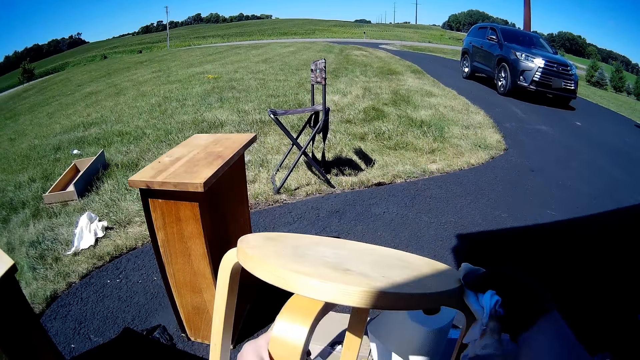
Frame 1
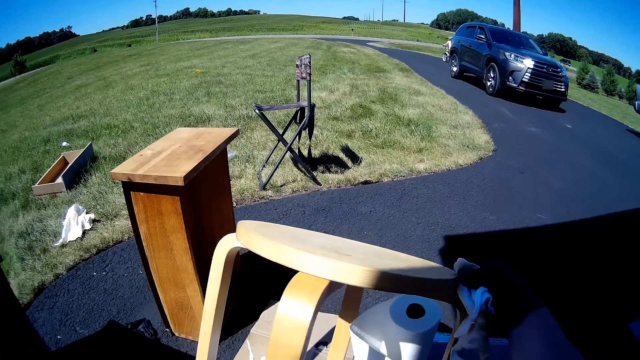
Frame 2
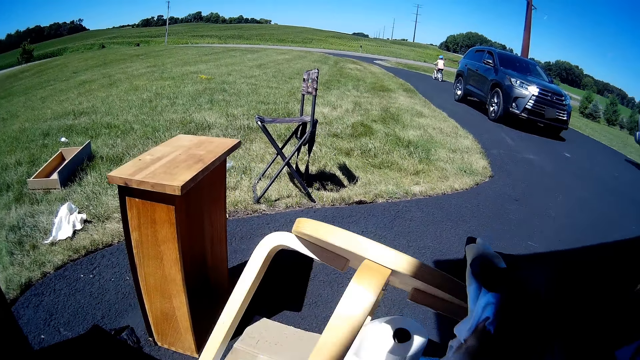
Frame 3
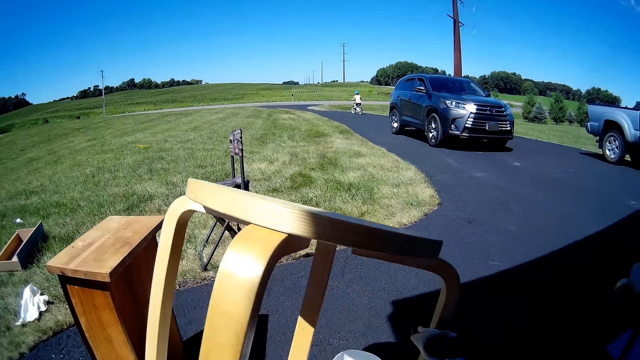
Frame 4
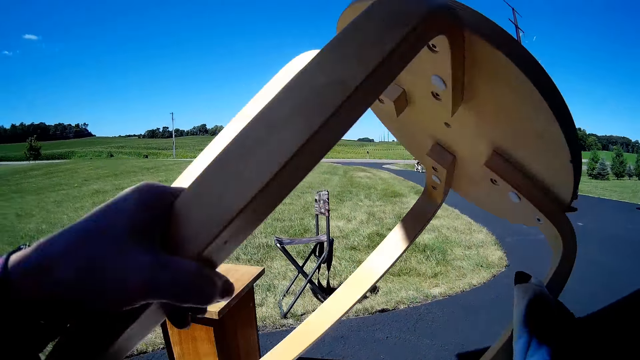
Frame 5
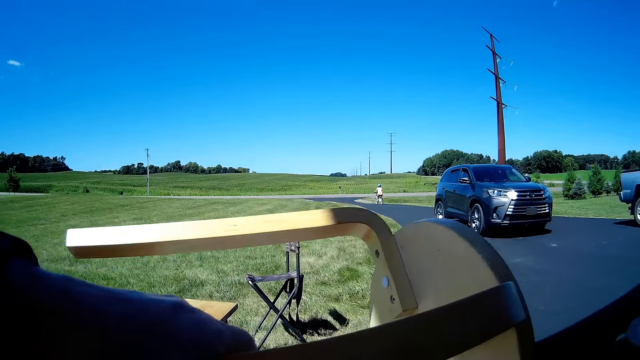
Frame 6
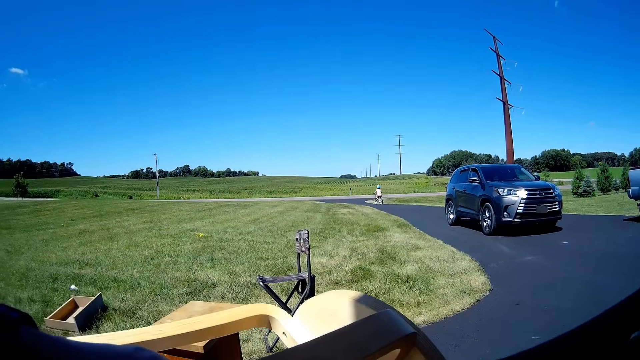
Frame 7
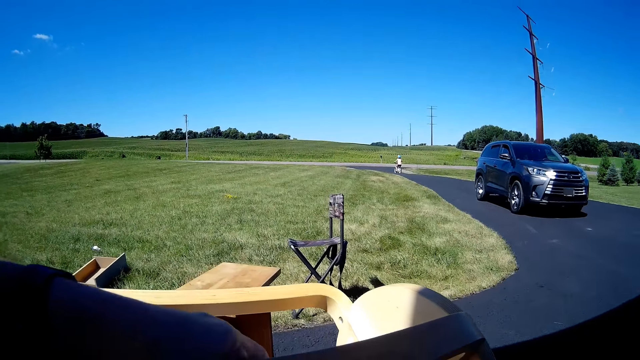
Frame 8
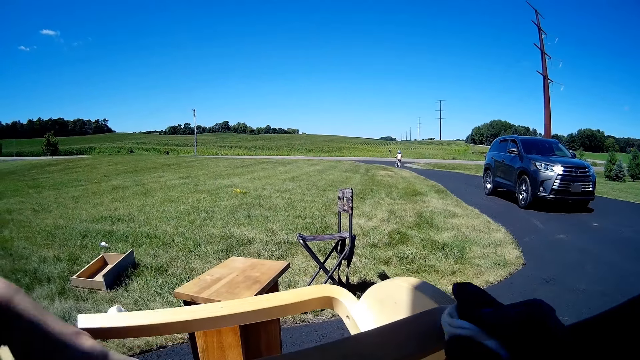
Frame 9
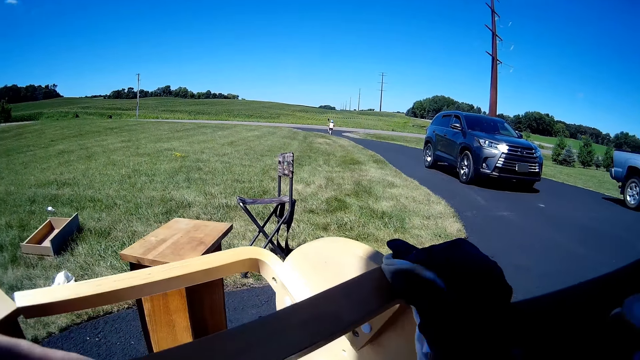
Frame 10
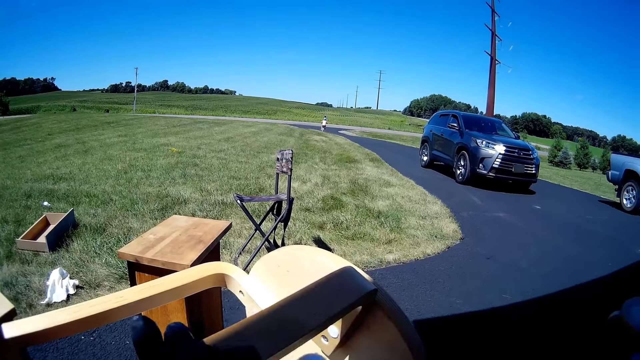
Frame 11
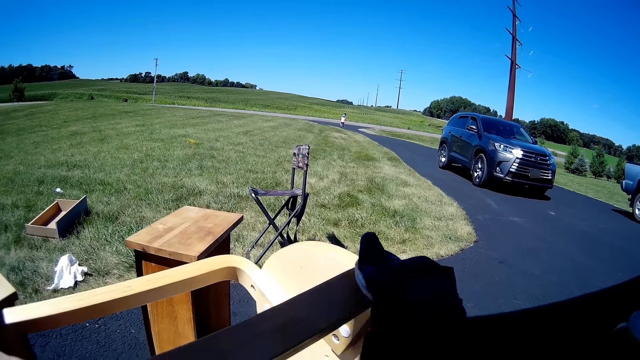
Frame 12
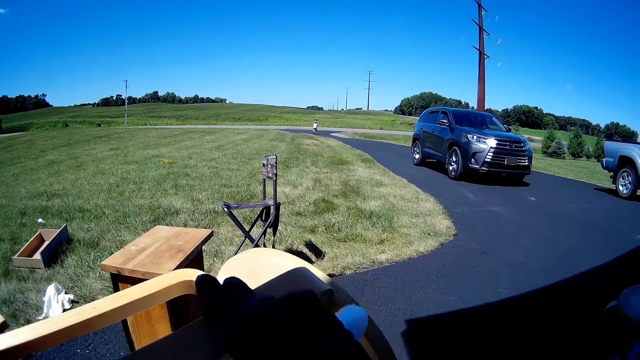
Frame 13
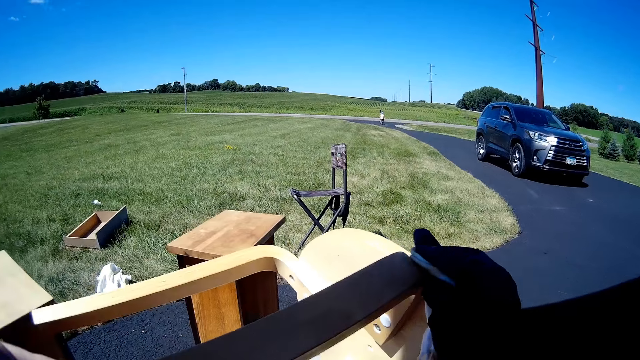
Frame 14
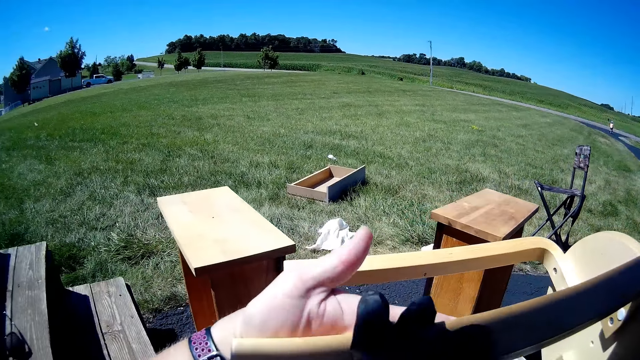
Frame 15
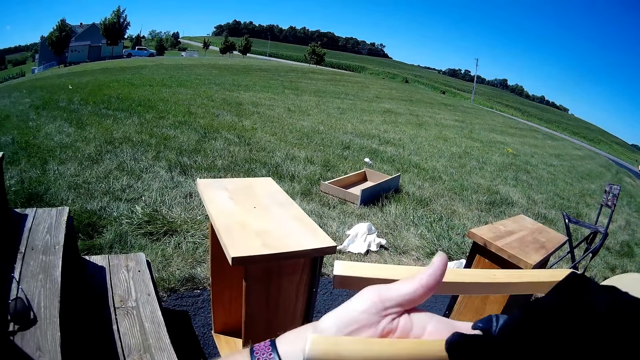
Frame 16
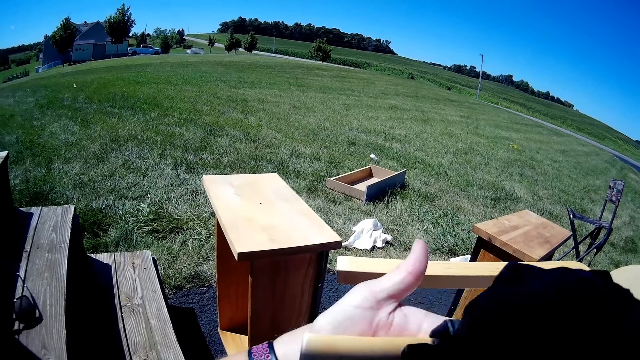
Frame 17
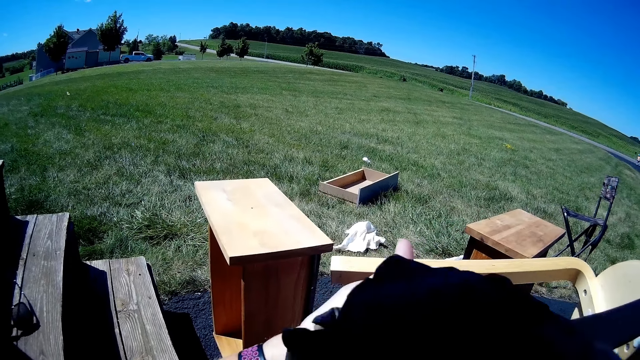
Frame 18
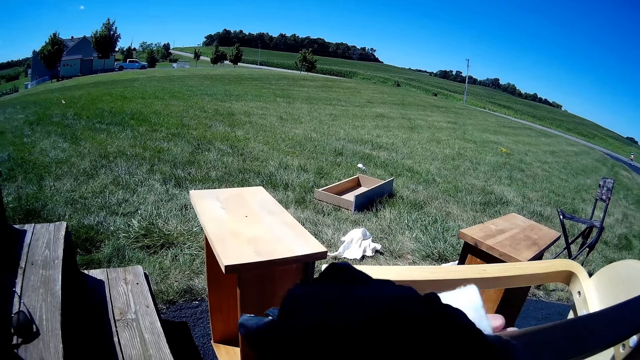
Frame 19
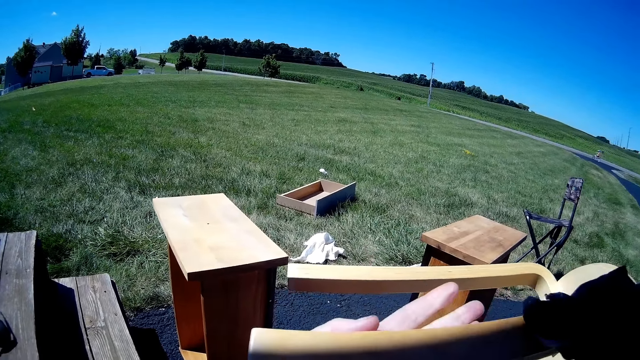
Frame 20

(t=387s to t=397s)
The camera wearer bends a piece of furniture with hands. They lift the furniture with hands. They put down the furniture. They apply paint oil on the furniture with a wiping cloth.

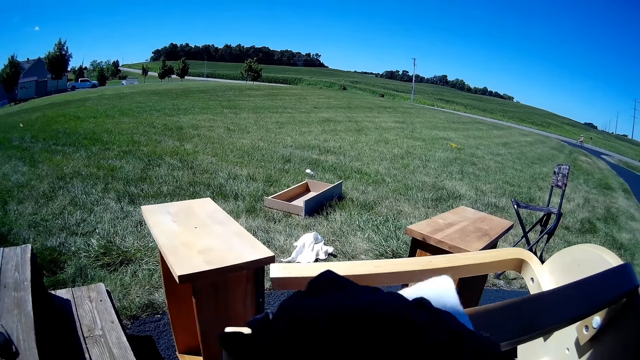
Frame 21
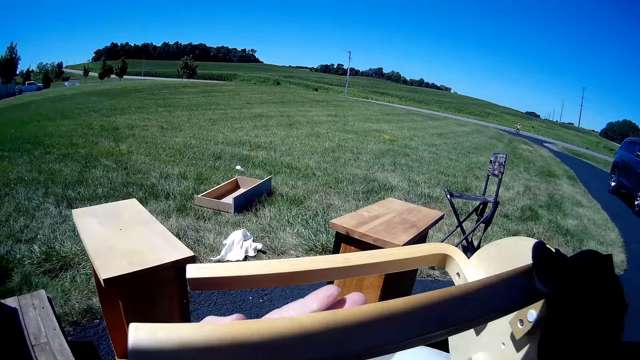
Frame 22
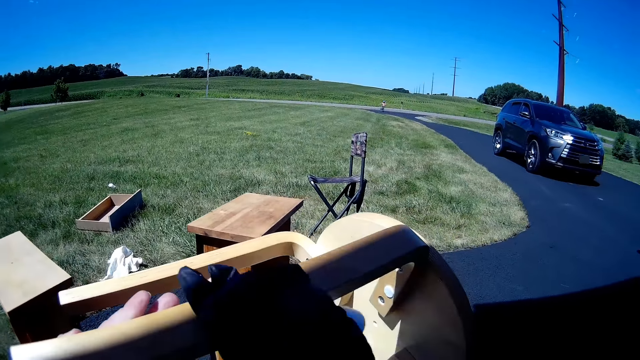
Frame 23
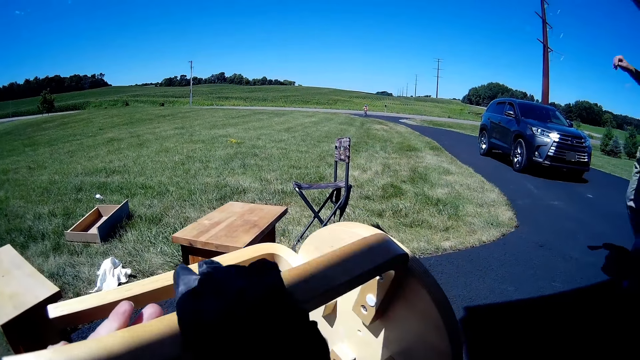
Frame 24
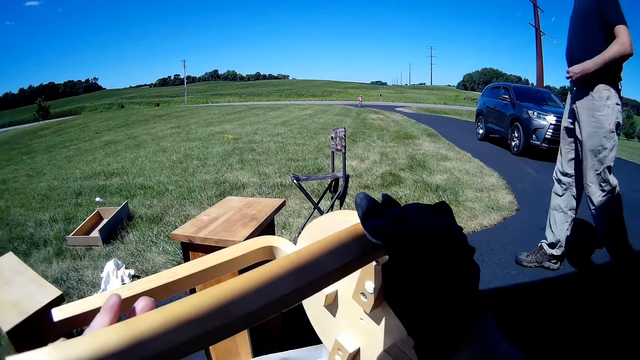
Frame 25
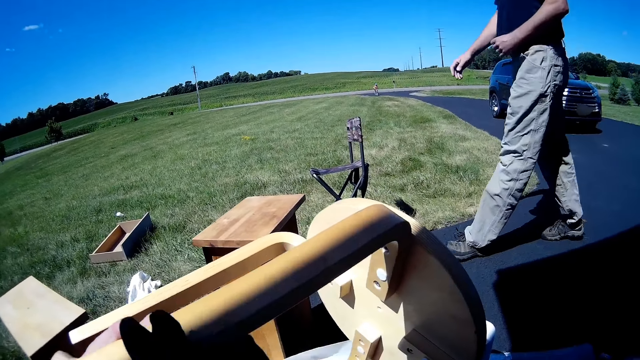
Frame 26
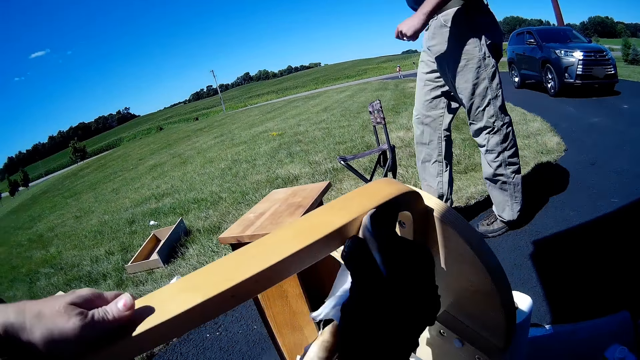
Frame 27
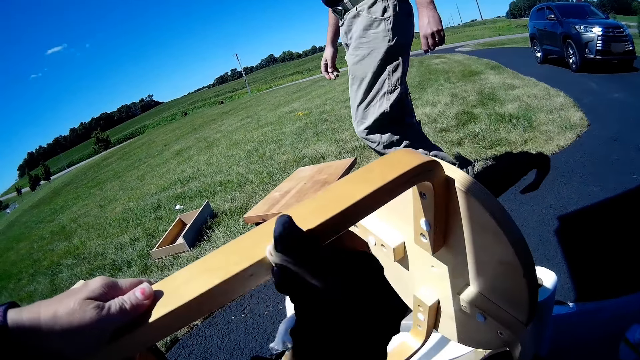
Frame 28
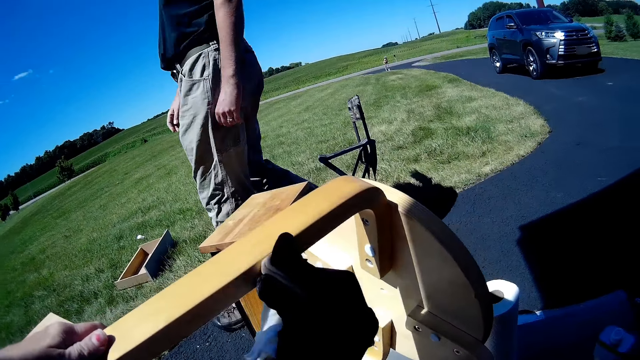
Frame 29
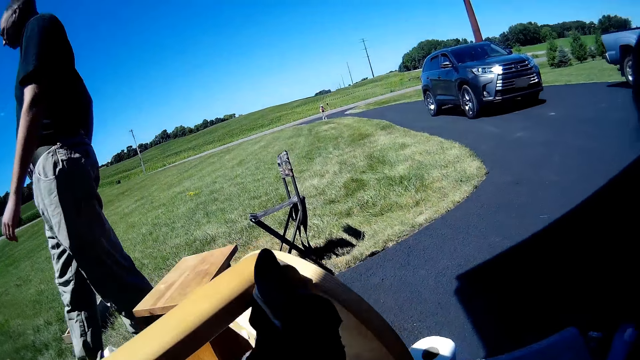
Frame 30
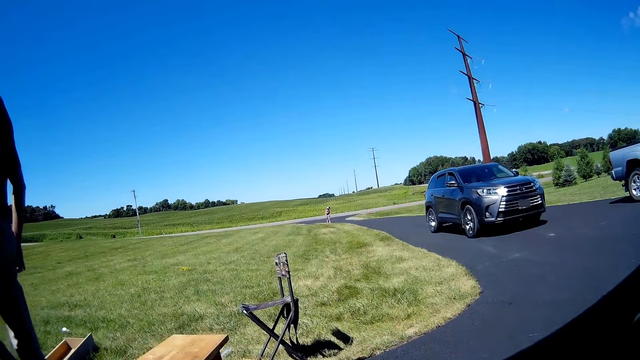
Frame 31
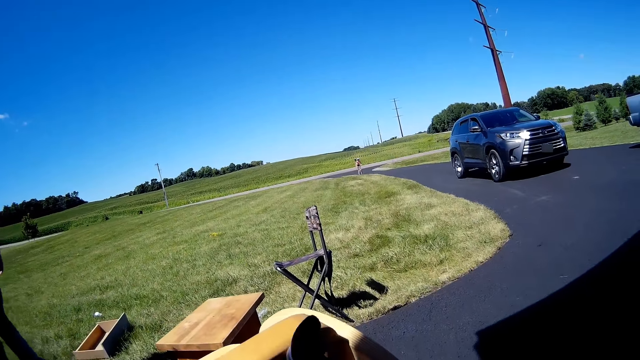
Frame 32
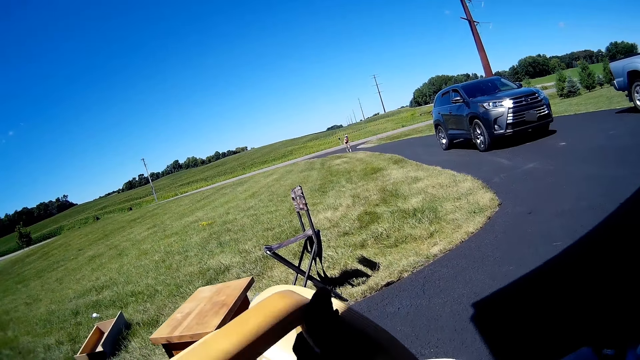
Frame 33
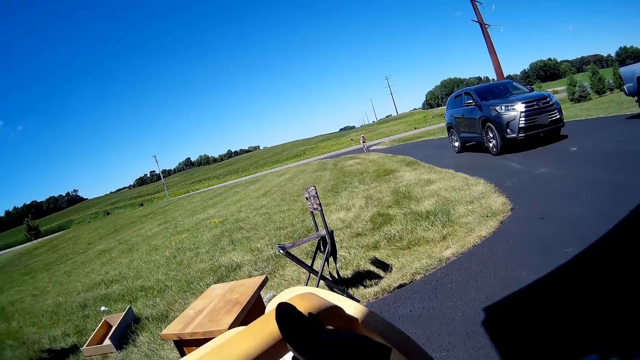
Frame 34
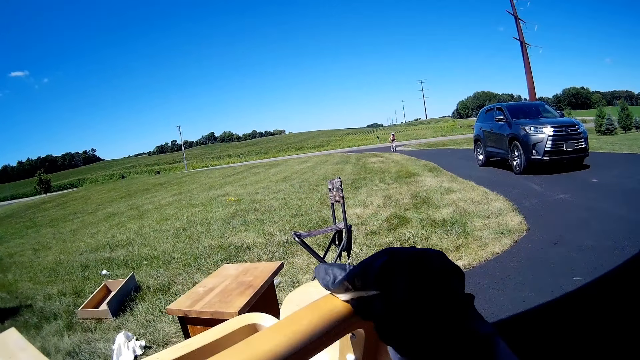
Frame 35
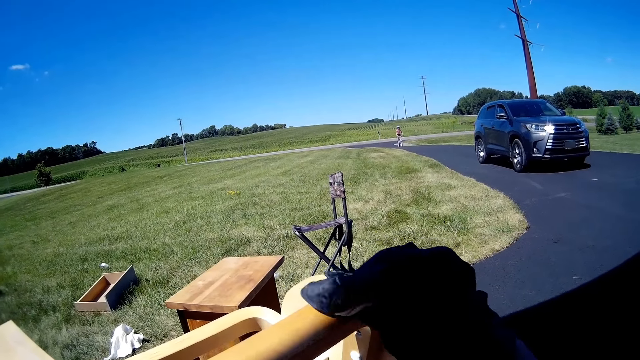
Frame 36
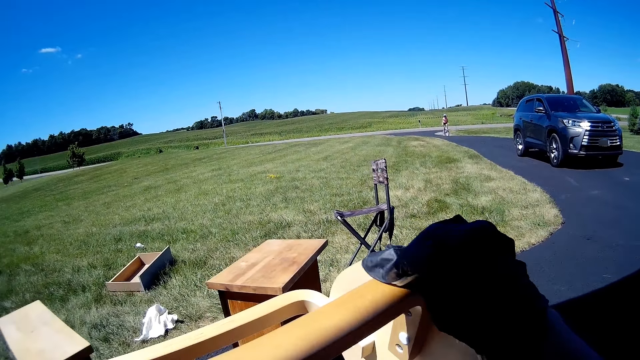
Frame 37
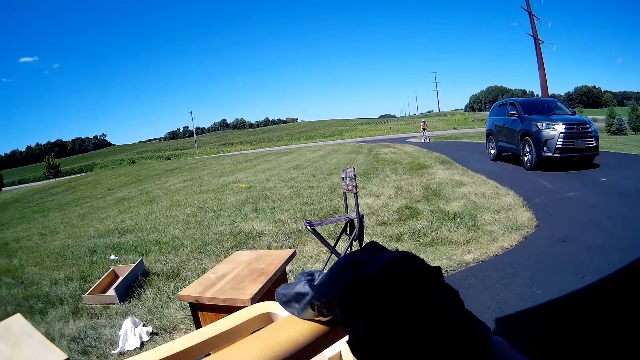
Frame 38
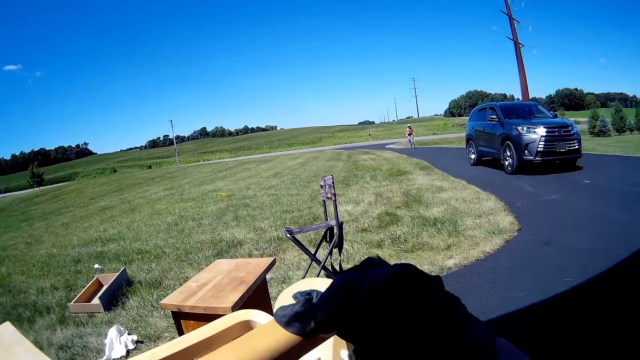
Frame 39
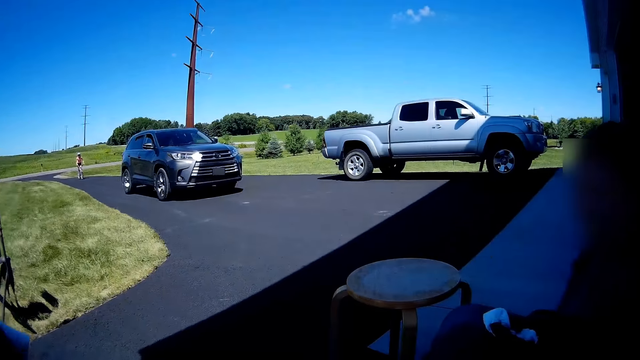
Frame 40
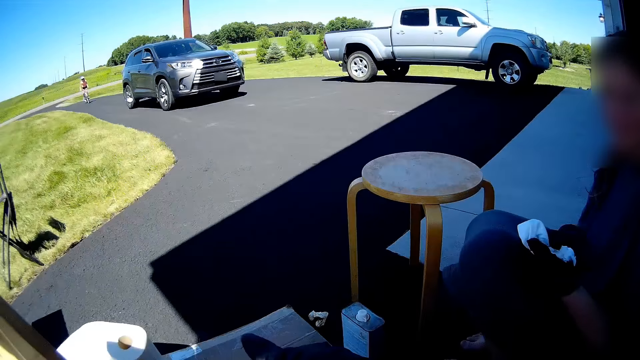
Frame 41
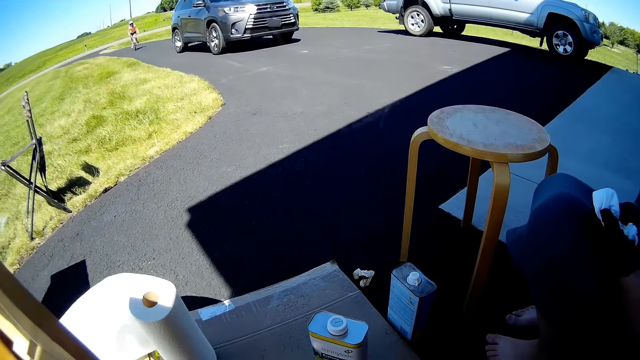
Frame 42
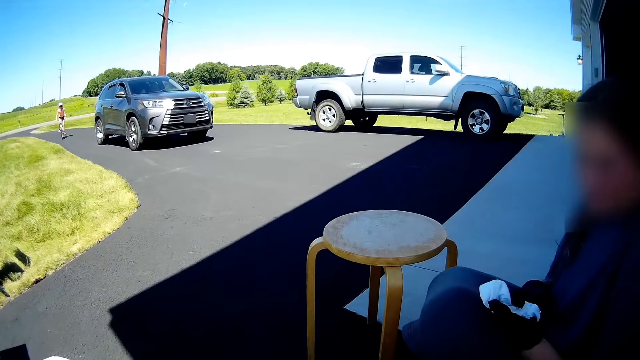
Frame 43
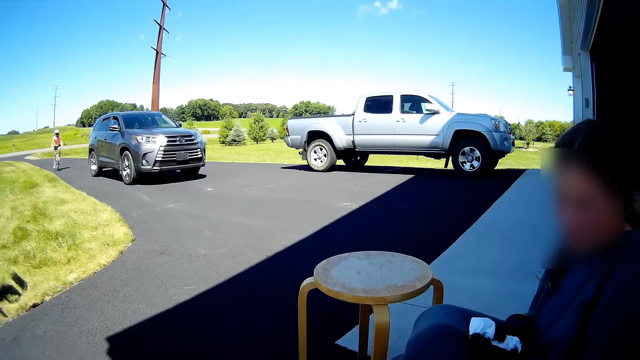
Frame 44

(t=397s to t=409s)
A man walks in front of the camera wearer. A woman holds a paper towel. The camera wearer converses.
